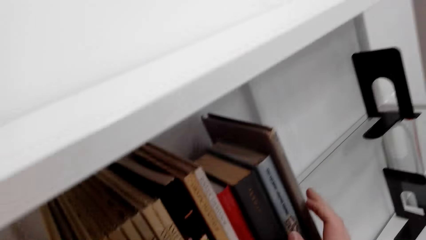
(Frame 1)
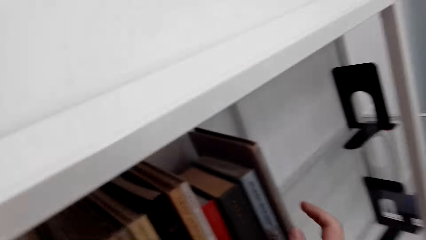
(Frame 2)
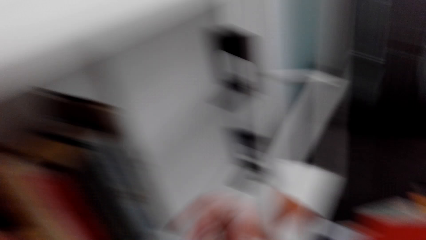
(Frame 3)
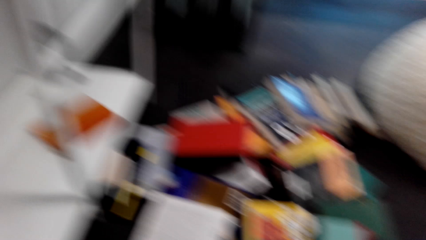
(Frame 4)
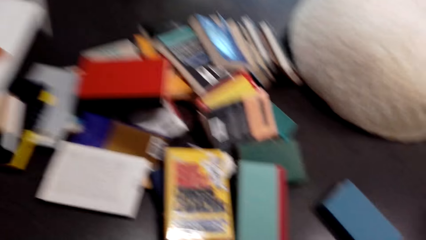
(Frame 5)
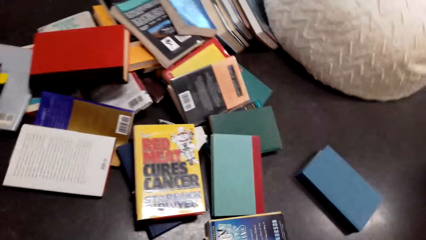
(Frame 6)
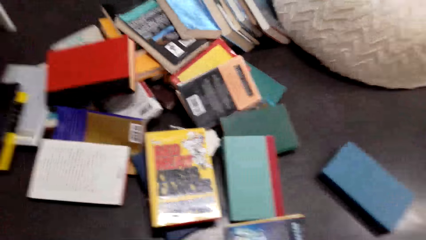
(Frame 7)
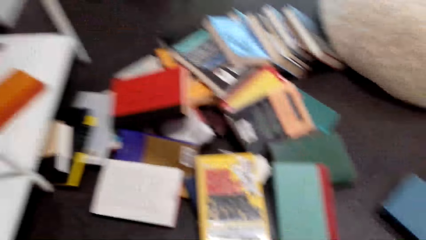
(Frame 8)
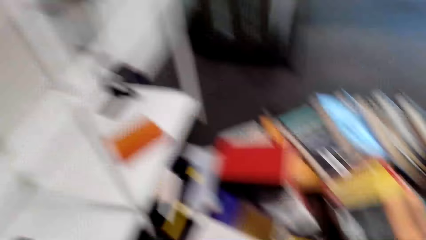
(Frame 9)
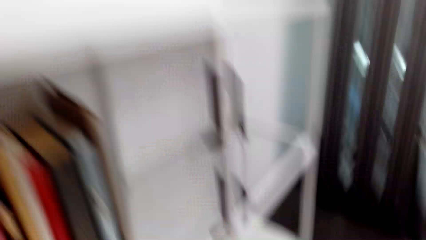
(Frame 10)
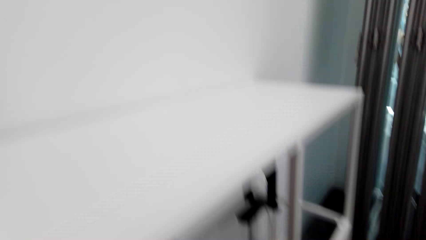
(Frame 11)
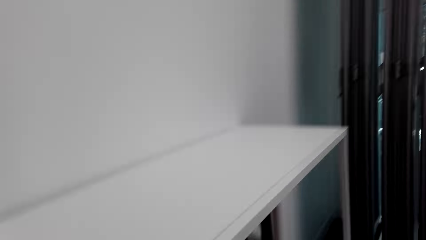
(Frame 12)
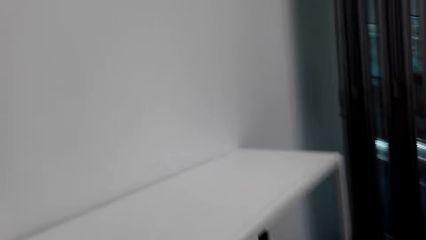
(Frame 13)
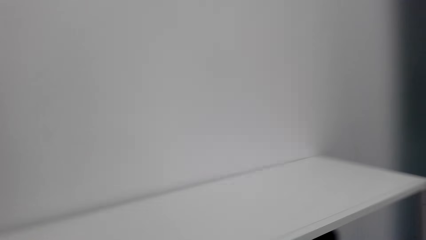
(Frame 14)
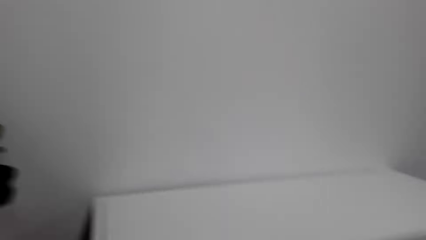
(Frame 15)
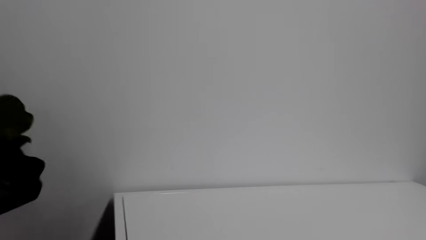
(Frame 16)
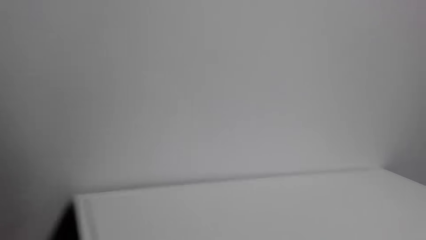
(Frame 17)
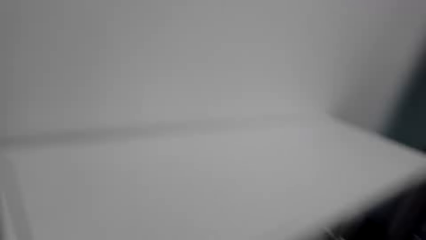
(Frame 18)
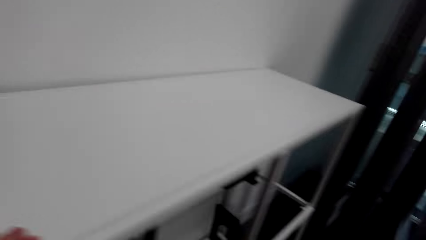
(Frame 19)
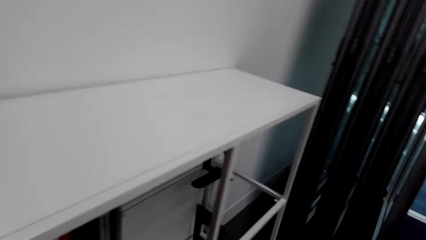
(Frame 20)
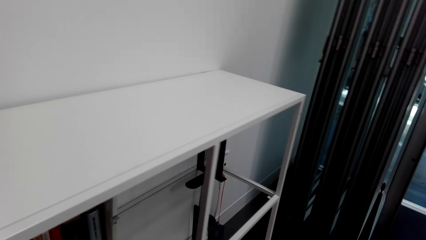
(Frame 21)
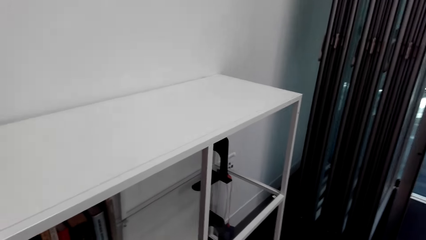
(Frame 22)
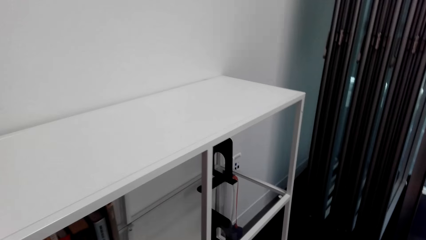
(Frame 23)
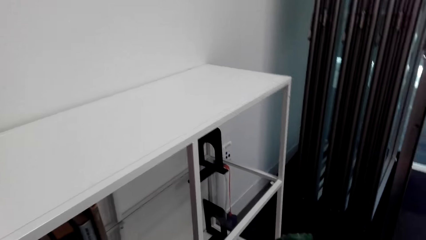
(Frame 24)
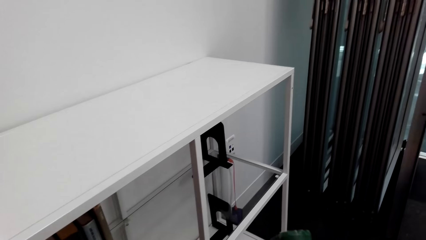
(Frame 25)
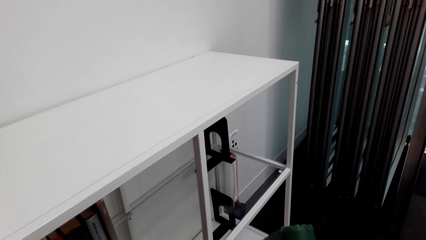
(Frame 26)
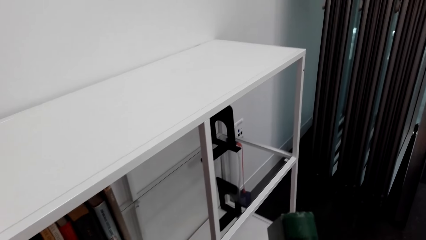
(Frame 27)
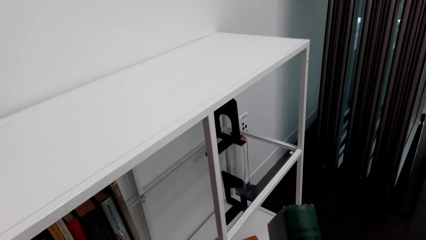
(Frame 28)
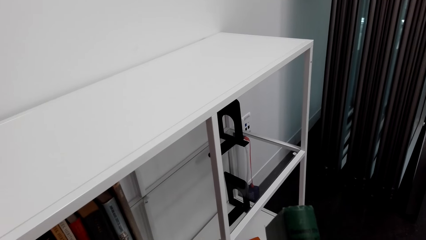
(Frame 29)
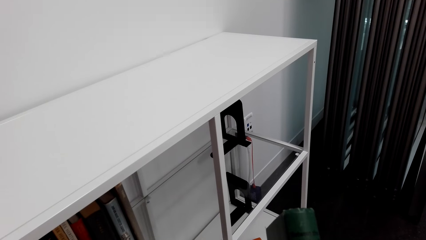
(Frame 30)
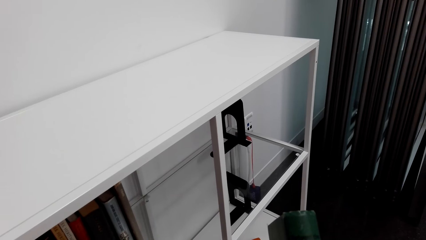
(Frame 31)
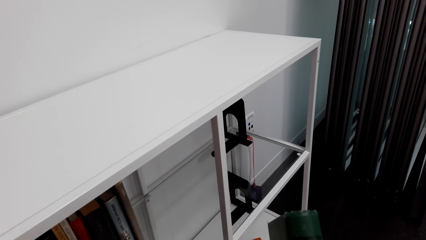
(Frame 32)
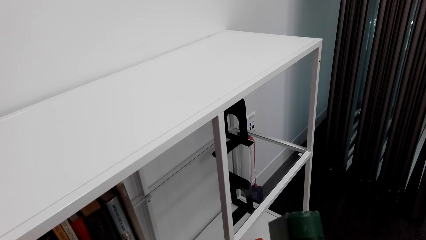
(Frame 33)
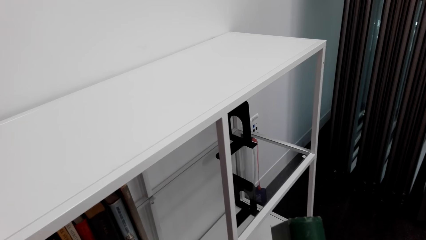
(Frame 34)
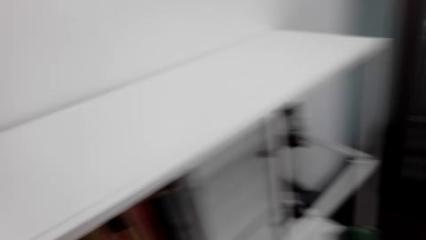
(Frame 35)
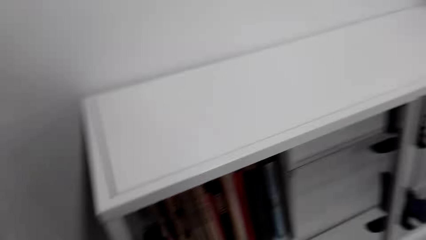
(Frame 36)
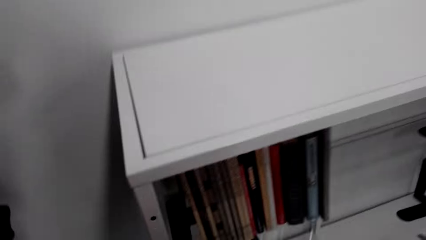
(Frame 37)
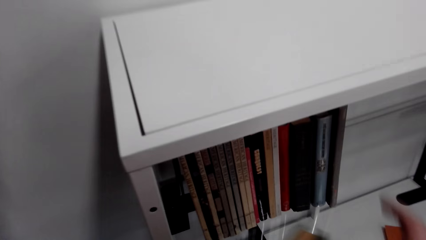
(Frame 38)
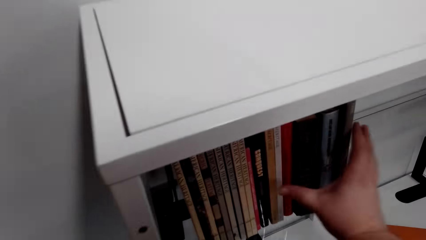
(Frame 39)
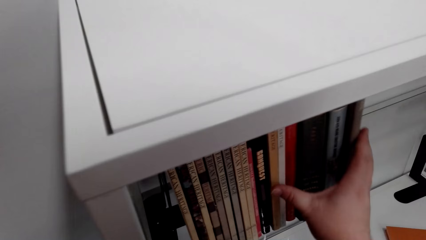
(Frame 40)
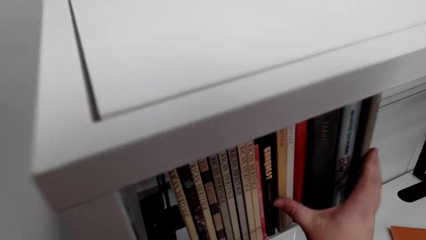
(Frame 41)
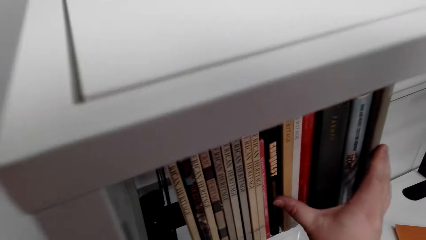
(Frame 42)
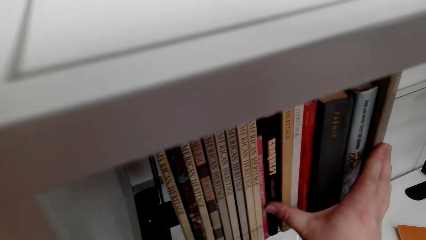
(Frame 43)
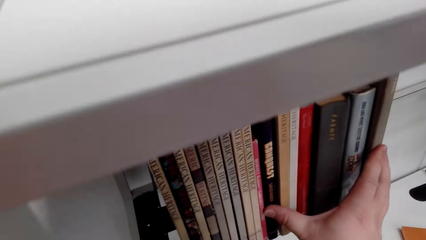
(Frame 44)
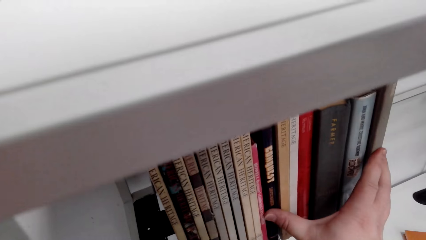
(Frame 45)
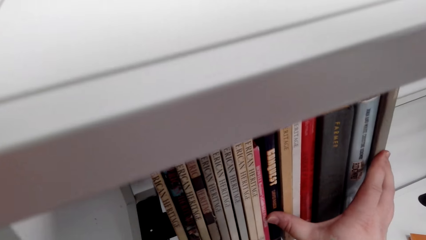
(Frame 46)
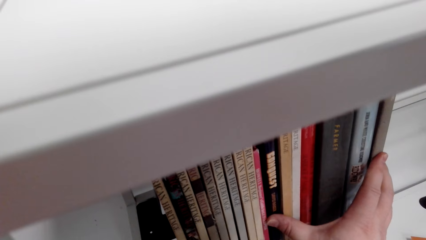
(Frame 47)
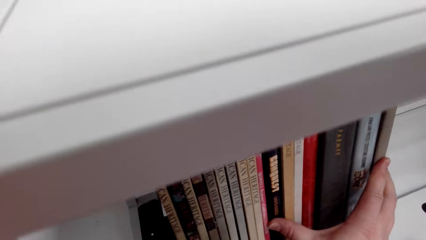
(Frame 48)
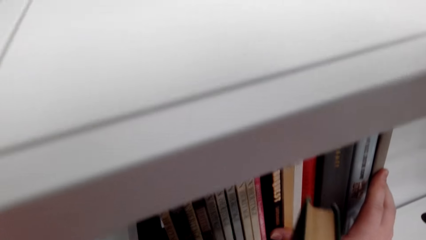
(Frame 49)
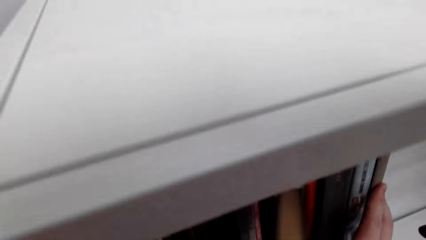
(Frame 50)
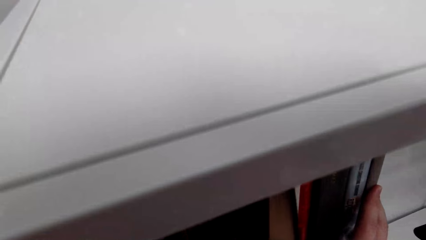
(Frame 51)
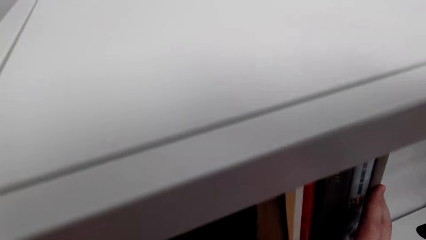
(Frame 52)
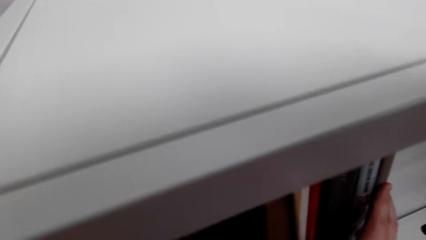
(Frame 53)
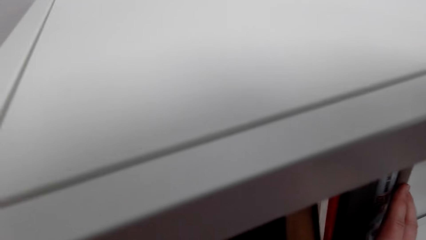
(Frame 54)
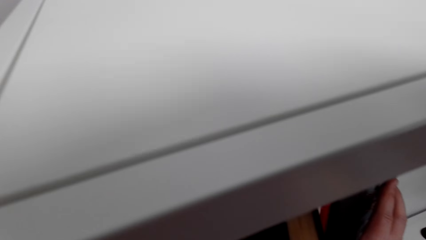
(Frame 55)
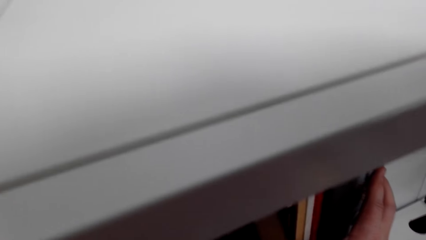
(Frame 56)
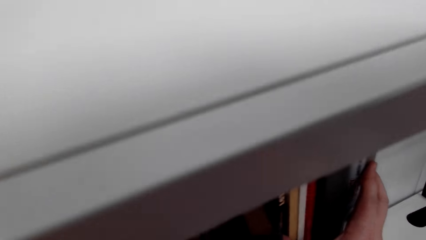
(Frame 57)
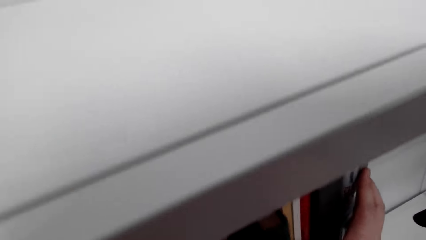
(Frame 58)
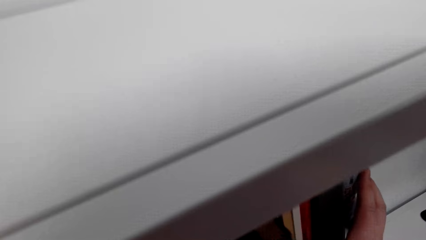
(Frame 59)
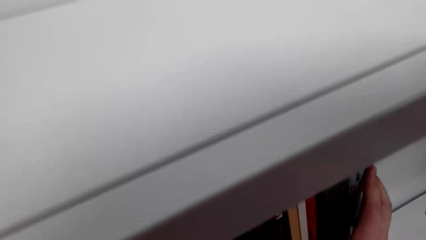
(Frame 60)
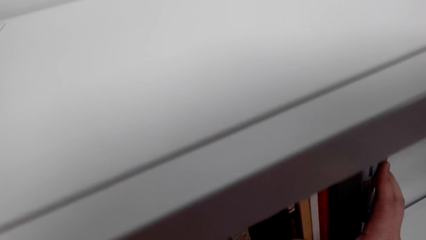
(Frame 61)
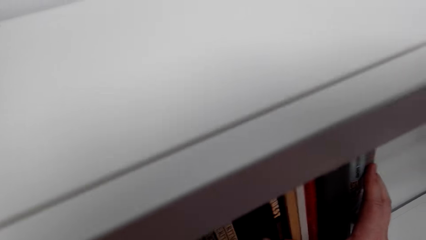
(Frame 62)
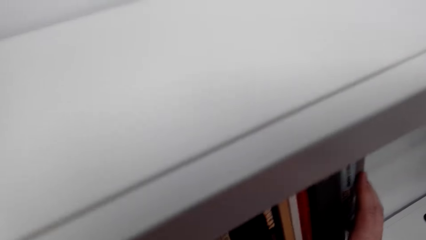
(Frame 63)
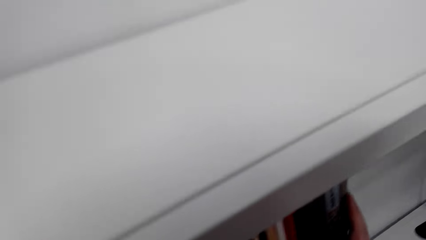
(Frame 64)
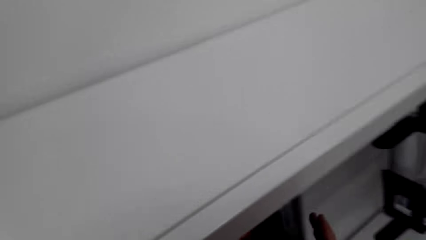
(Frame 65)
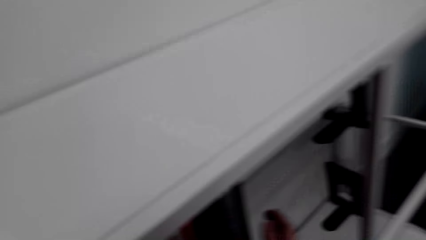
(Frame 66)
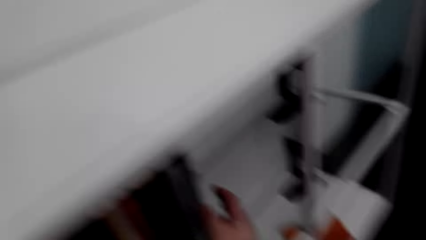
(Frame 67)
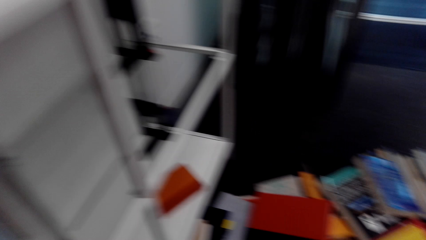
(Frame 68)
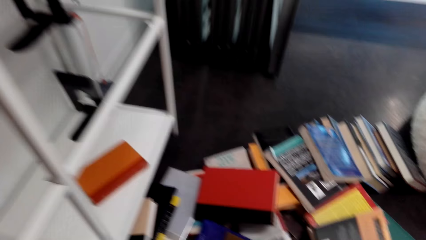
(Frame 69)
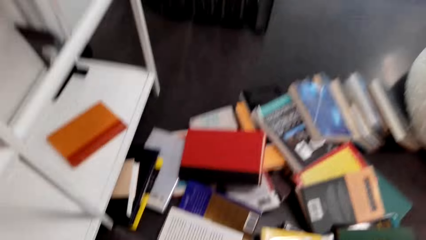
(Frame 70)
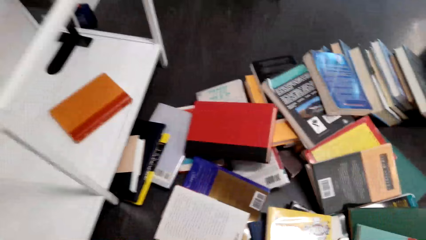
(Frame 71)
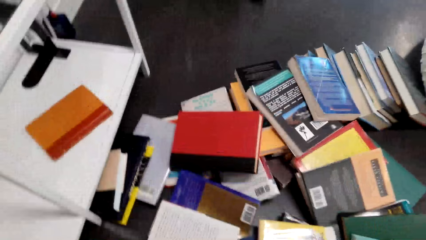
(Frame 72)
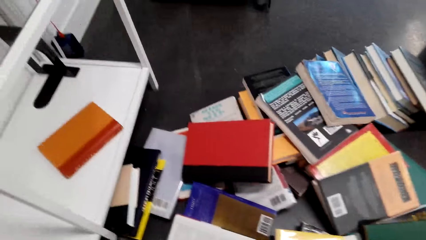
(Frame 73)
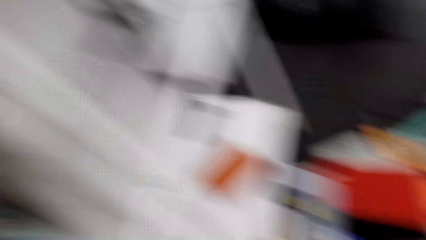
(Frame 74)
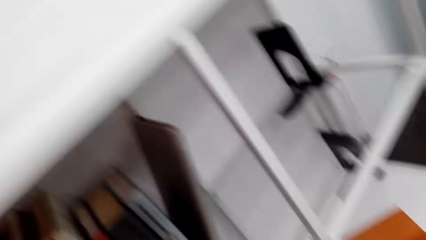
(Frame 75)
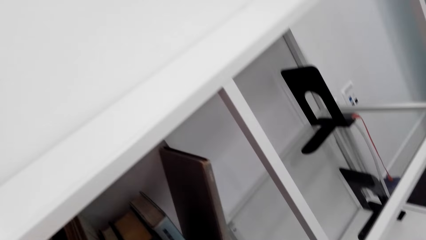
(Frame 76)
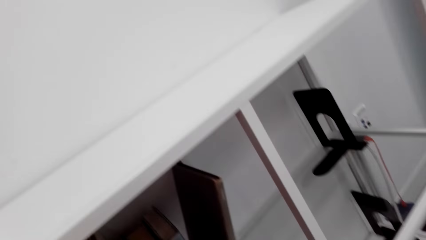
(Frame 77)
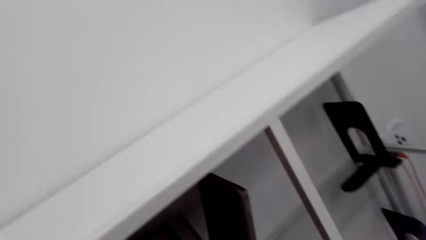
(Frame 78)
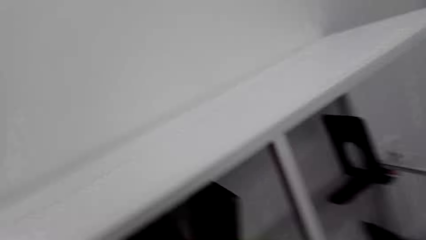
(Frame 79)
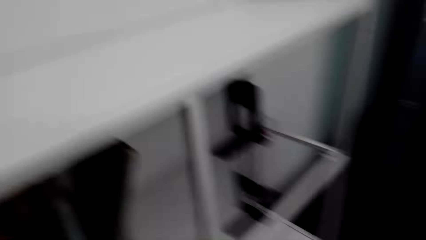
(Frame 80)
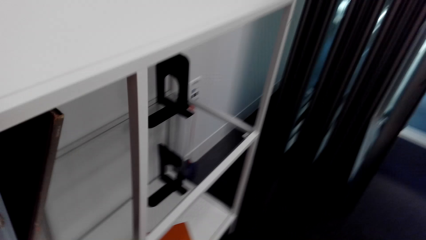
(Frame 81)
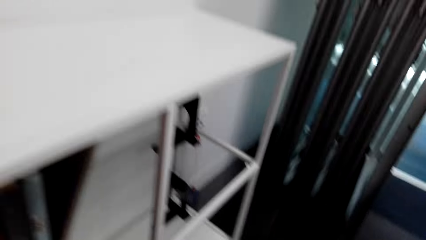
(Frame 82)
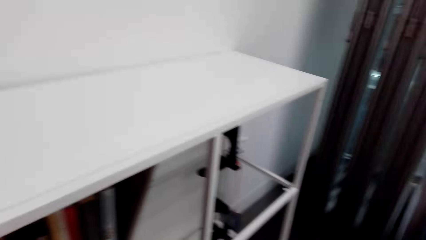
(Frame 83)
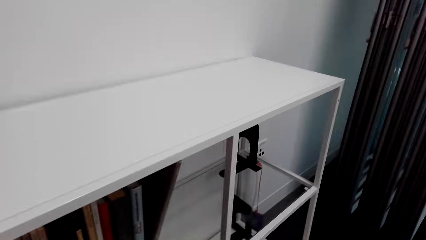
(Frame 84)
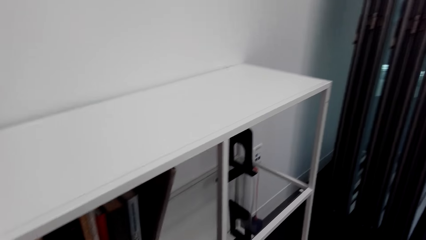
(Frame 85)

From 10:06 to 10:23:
The camera wearer picks a book from the floor. They look at a book. They touch books. They put the book on the bookshelf. They pick three books from the floor.
